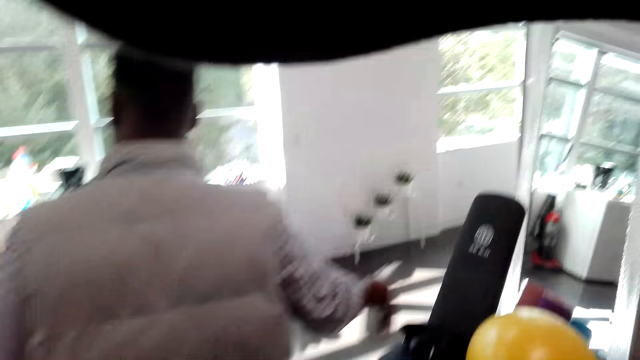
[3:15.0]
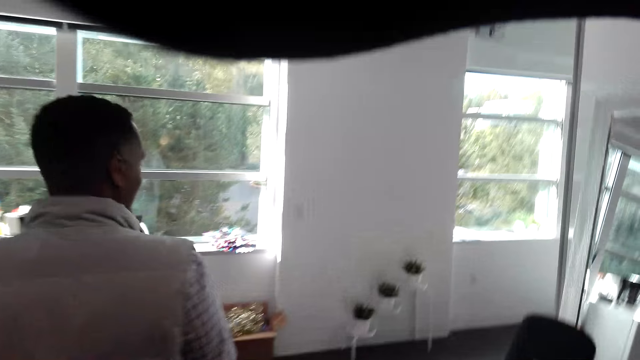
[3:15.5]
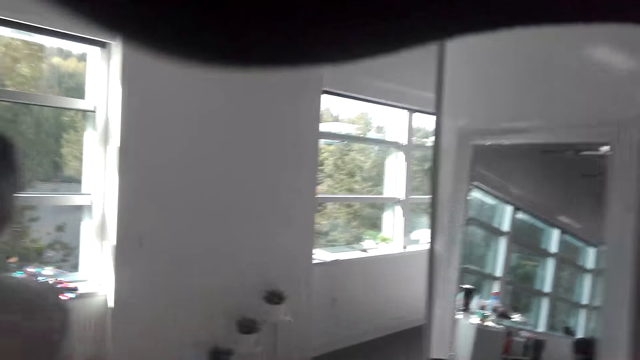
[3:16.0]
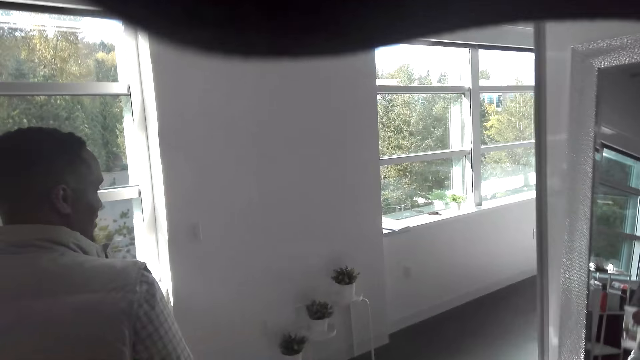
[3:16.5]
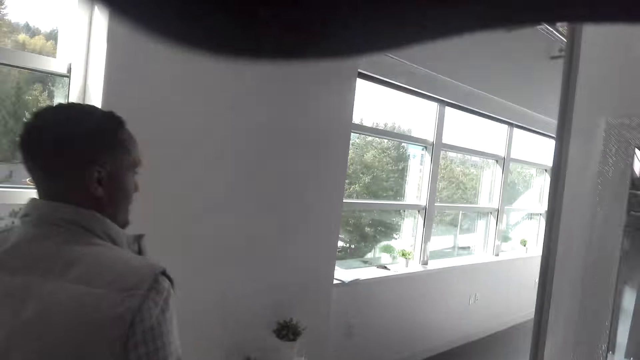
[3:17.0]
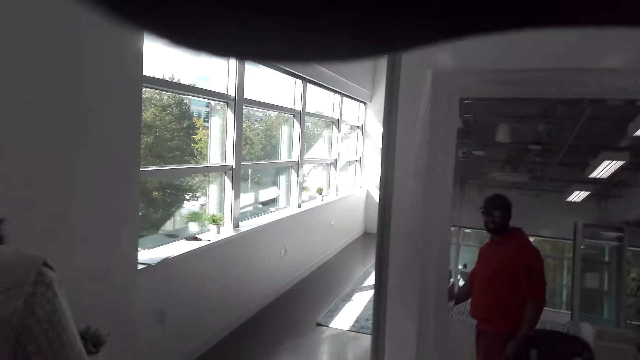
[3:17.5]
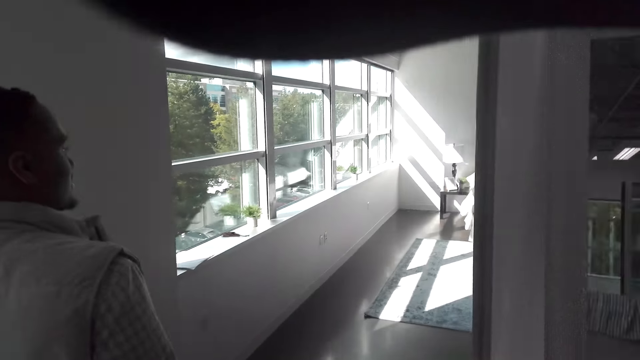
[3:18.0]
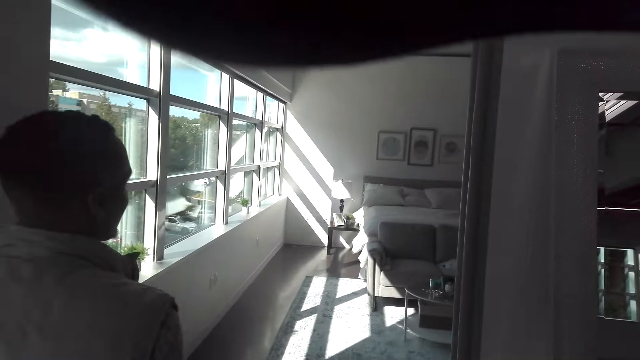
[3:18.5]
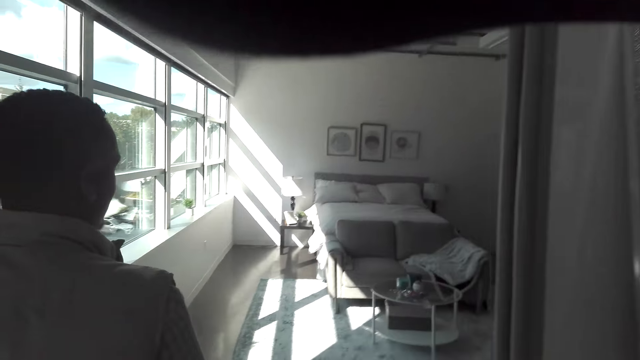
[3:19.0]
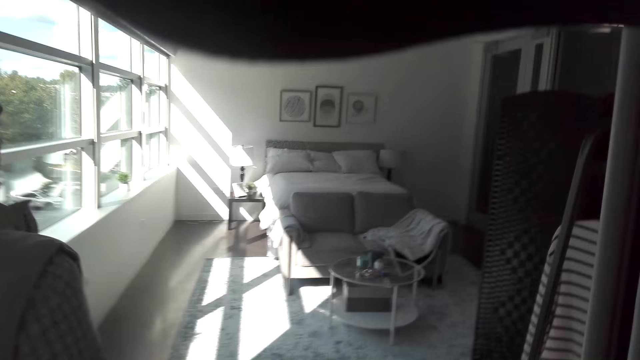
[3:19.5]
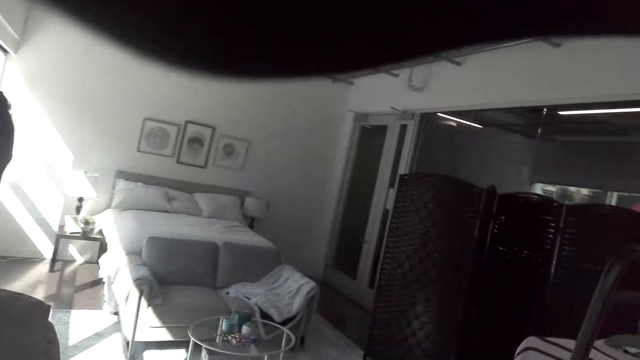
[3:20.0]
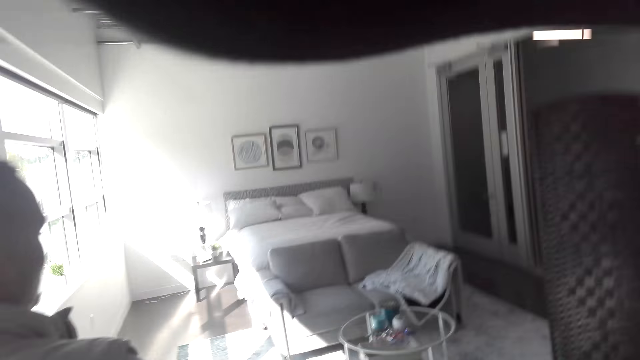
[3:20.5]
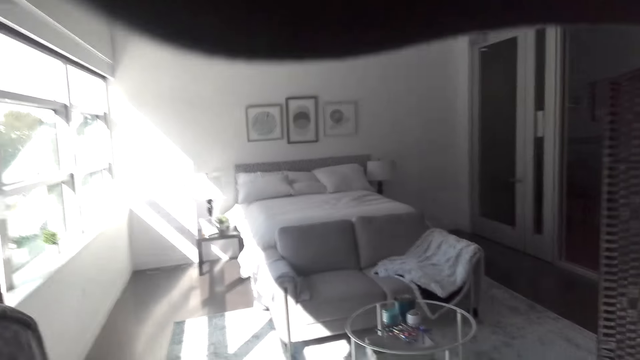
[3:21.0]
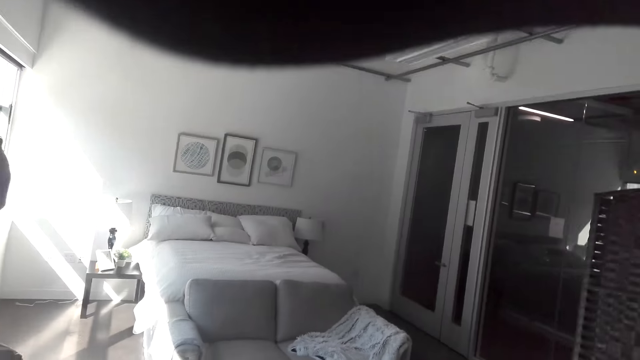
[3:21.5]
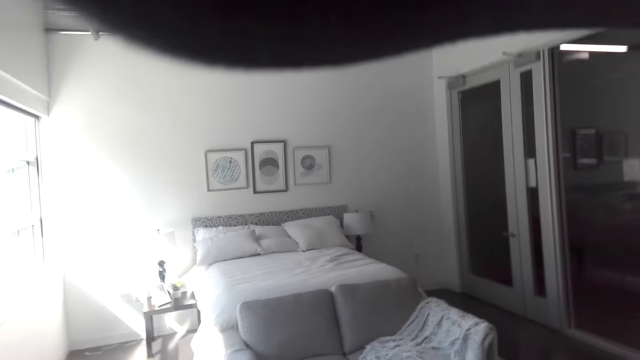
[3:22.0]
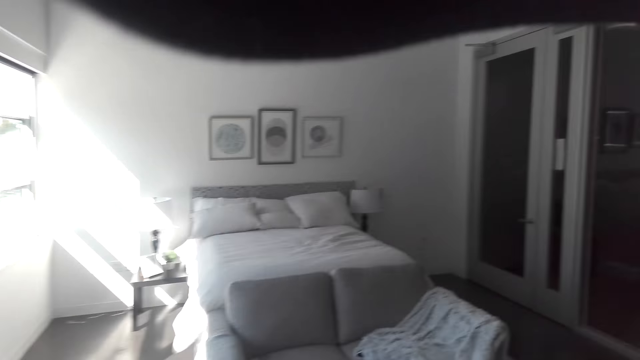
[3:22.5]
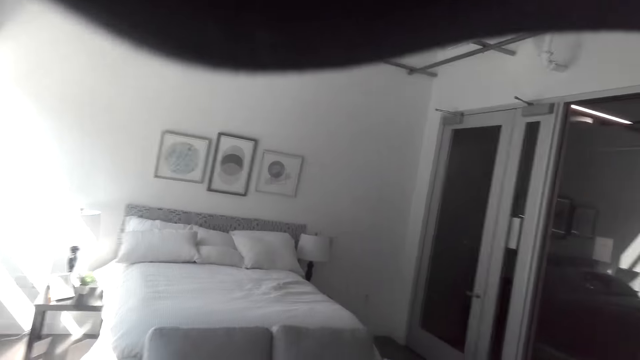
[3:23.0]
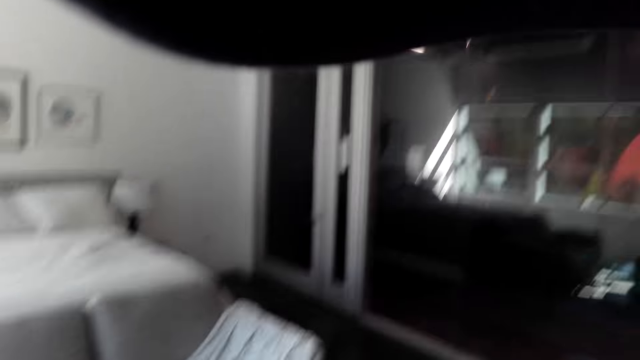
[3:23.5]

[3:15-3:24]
The camera wearer talks with a man.

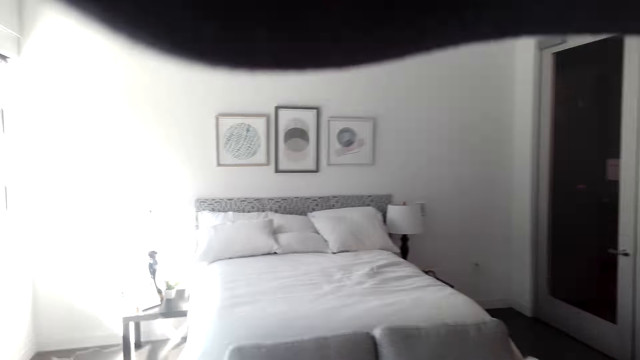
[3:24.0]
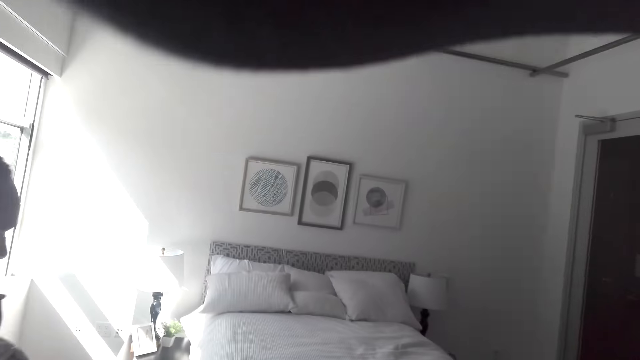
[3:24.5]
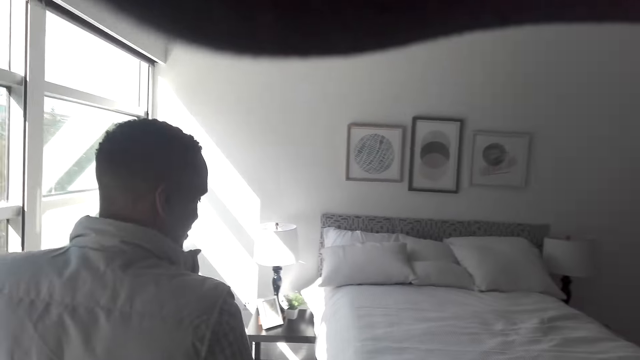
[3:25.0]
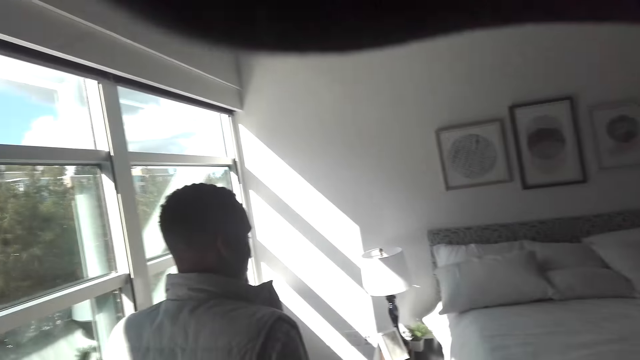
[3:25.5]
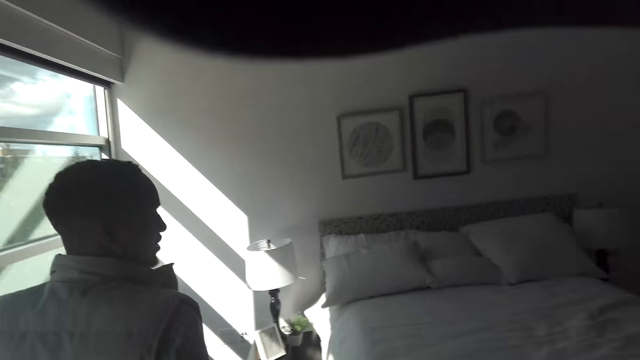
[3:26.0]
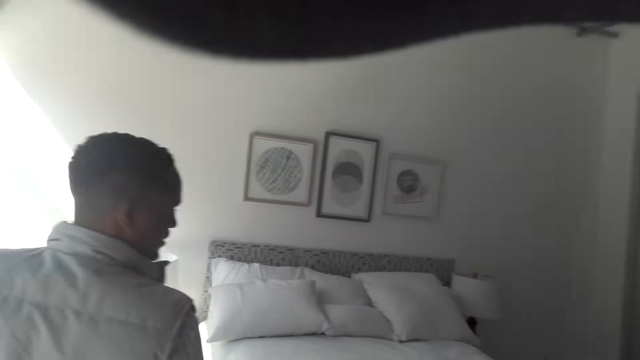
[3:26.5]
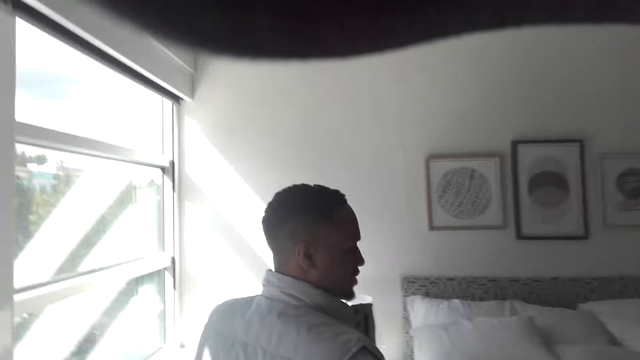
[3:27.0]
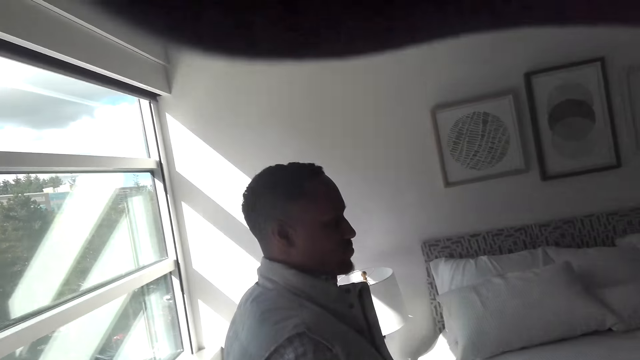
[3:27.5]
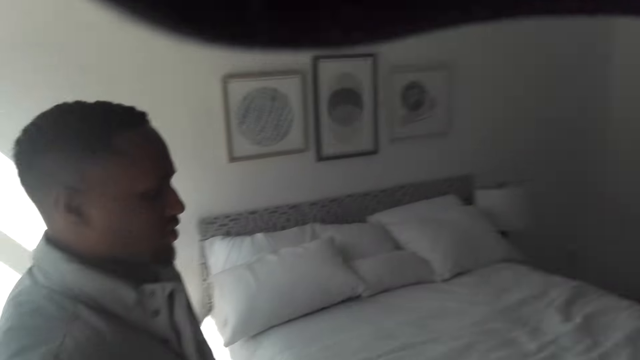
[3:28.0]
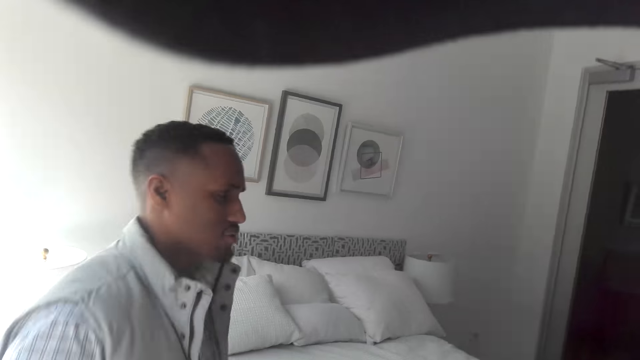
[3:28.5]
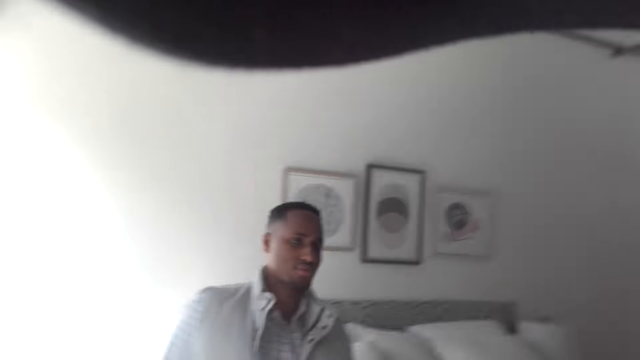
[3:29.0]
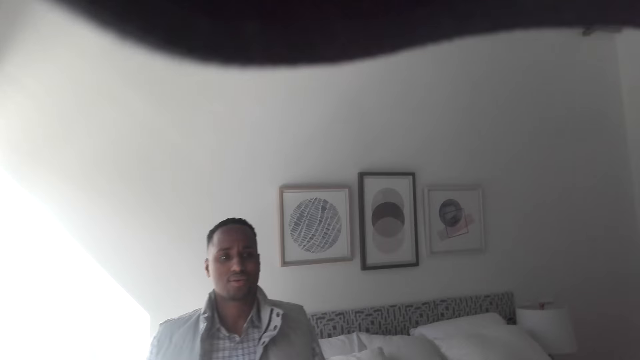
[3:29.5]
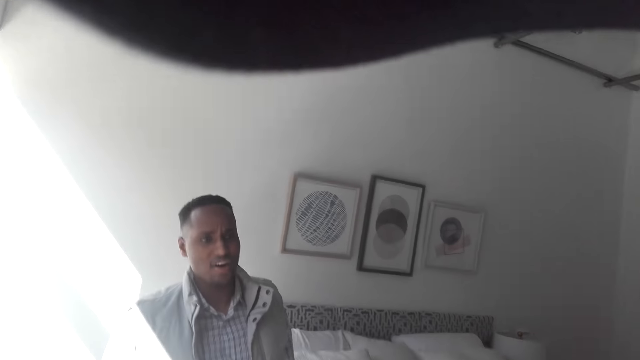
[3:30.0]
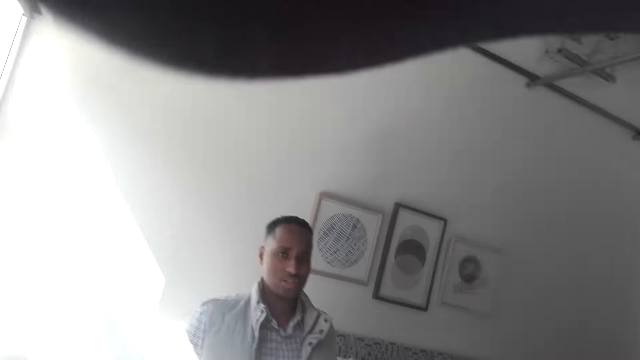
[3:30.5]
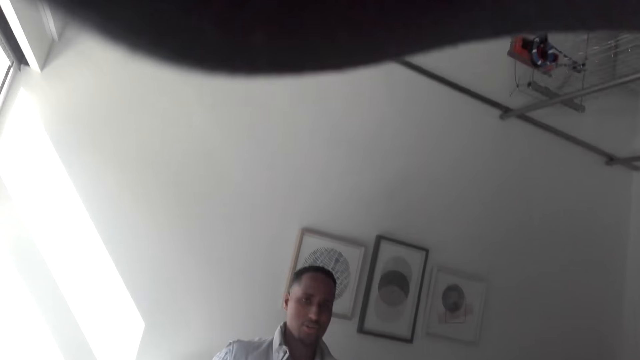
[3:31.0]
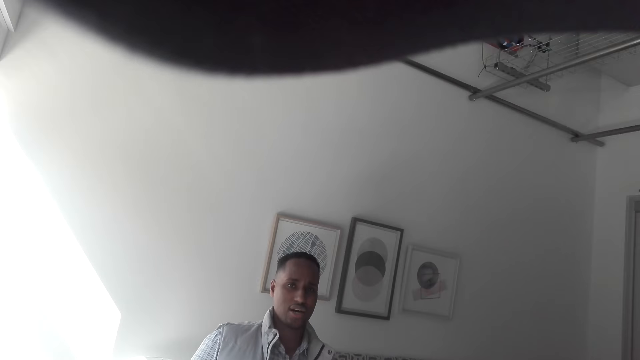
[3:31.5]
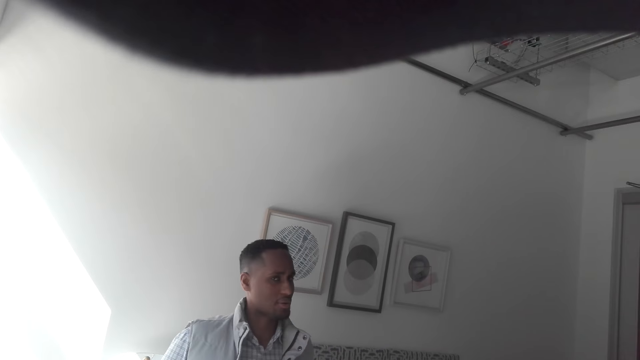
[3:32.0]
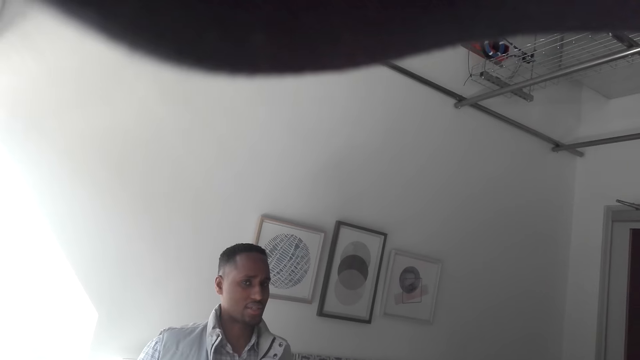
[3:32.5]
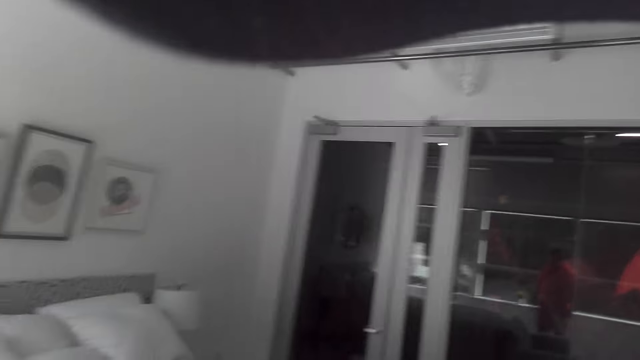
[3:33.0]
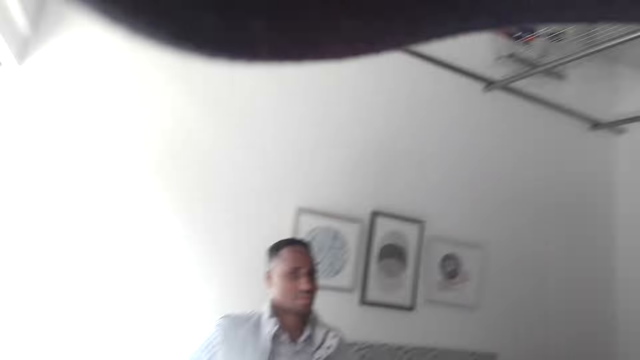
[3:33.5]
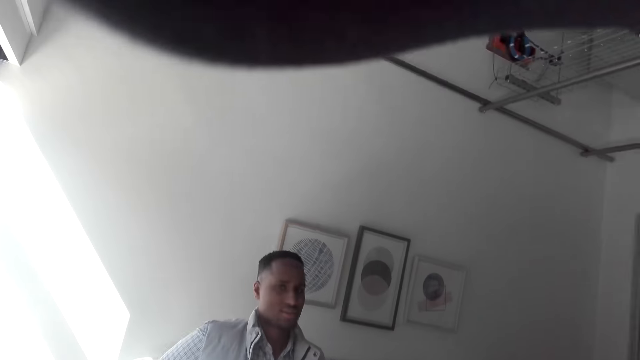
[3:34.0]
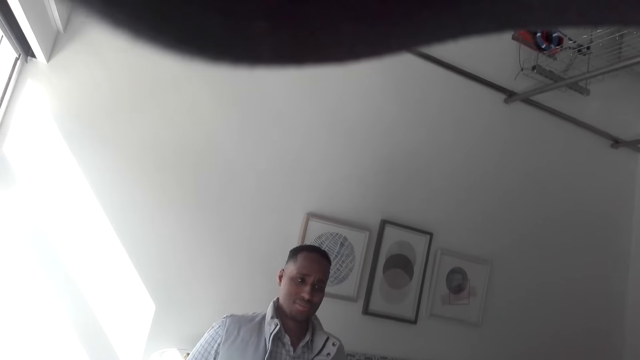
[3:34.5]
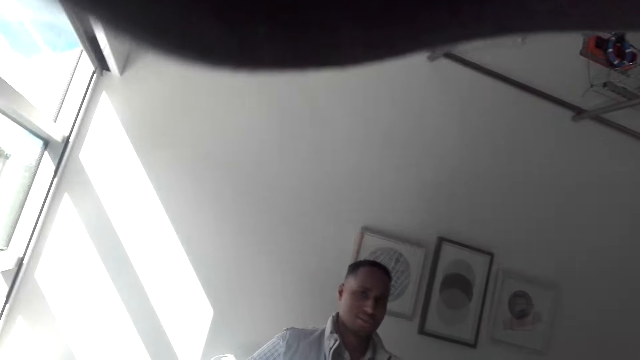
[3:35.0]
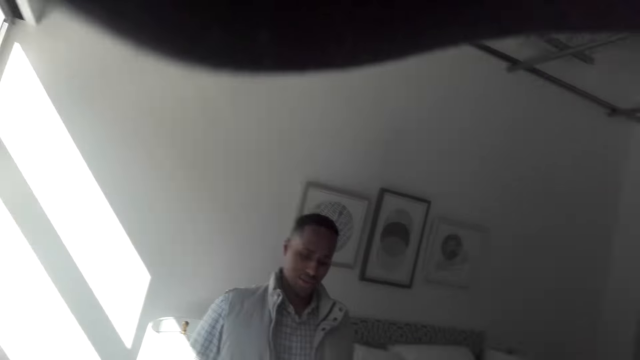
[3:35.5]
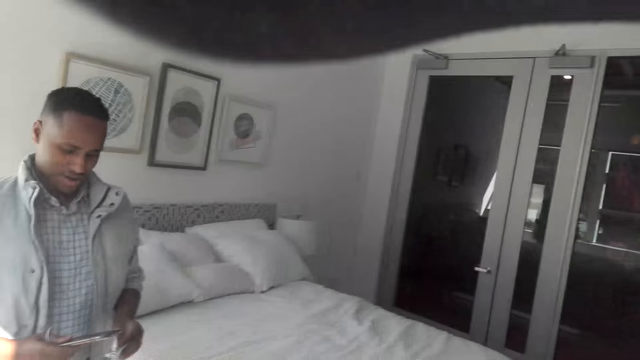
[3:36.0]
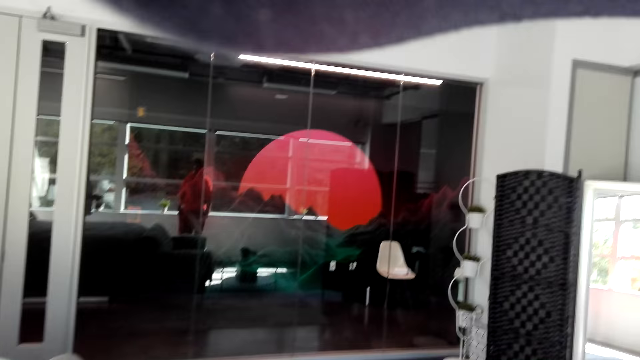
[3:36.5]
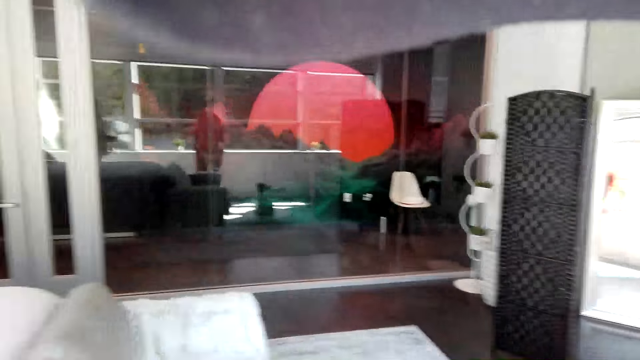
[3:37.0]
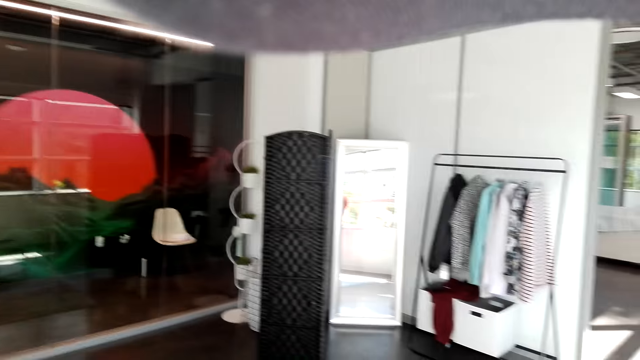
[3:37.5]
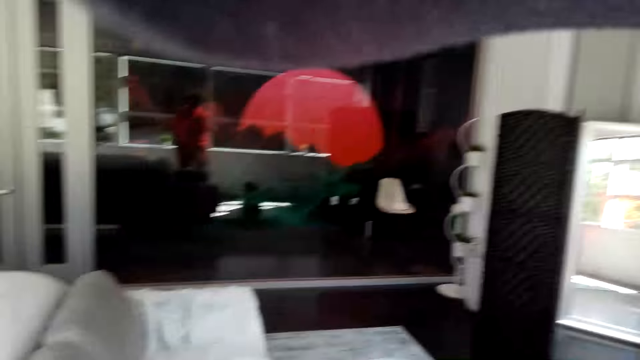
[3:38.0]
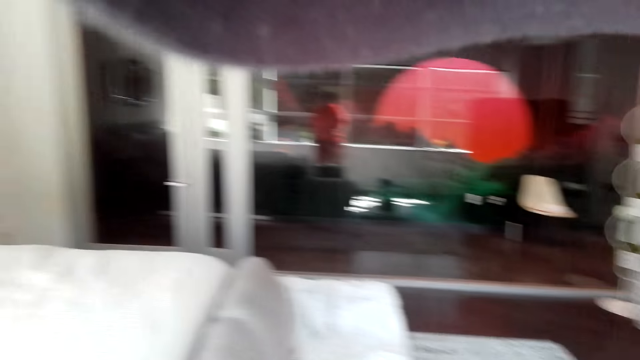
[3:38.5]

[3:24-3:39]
The camera wearer stops near the bed. They talk with a man. The man talks with the camera wearer. The camera wearer looks around the room.
